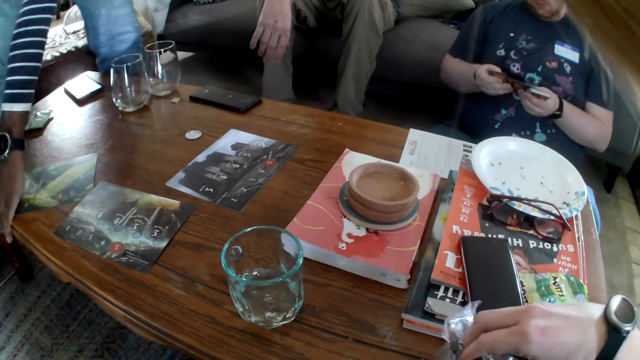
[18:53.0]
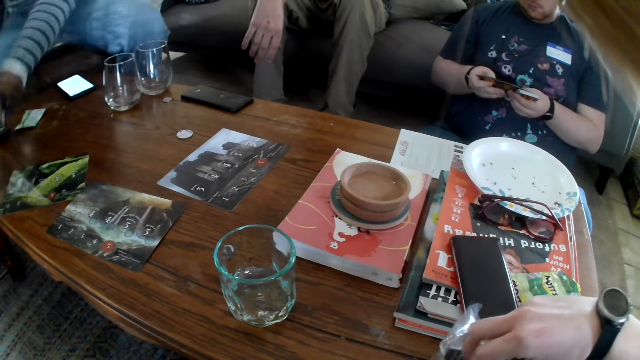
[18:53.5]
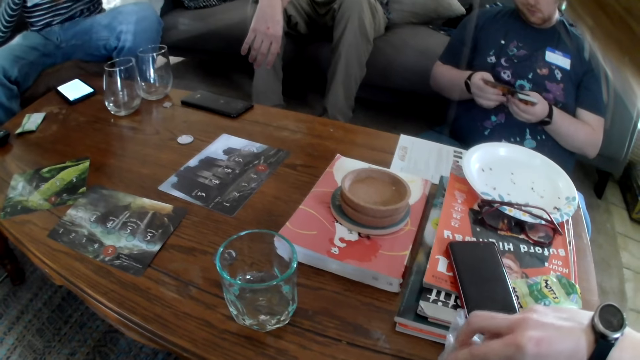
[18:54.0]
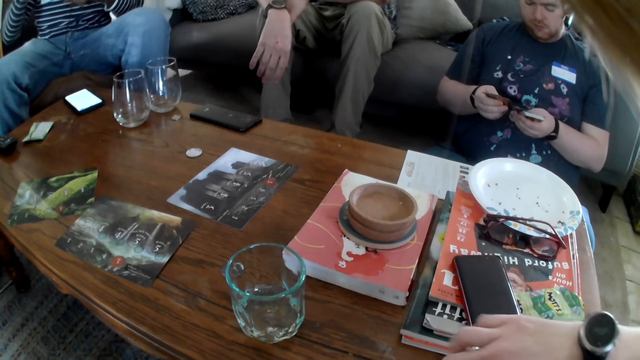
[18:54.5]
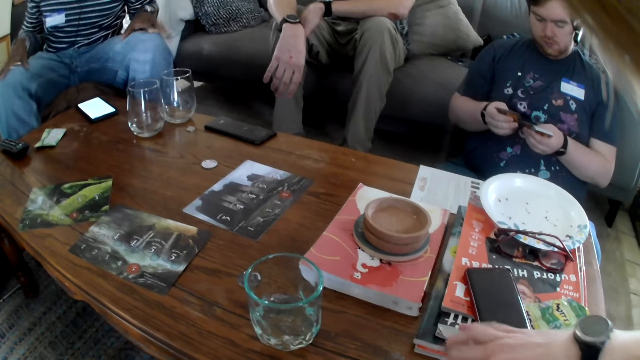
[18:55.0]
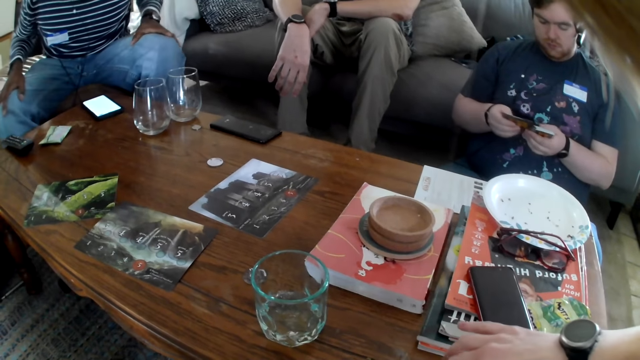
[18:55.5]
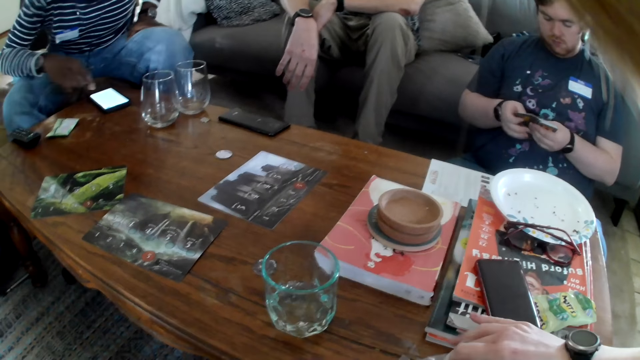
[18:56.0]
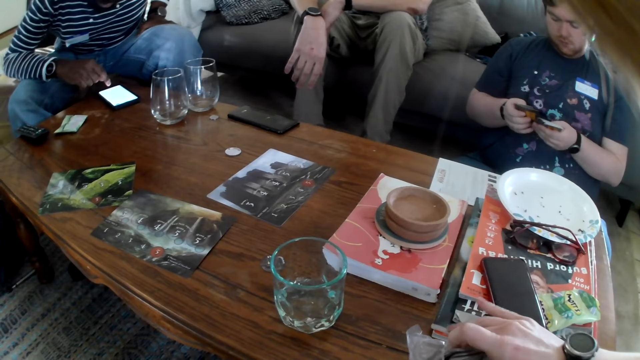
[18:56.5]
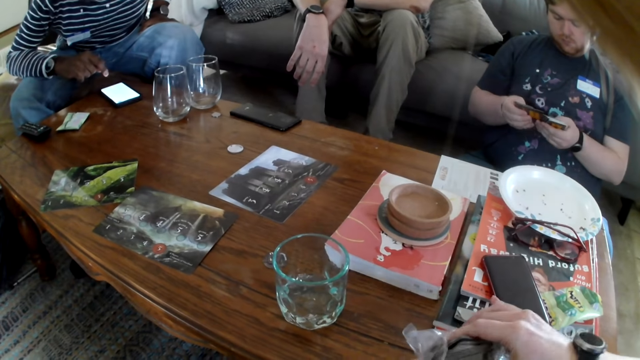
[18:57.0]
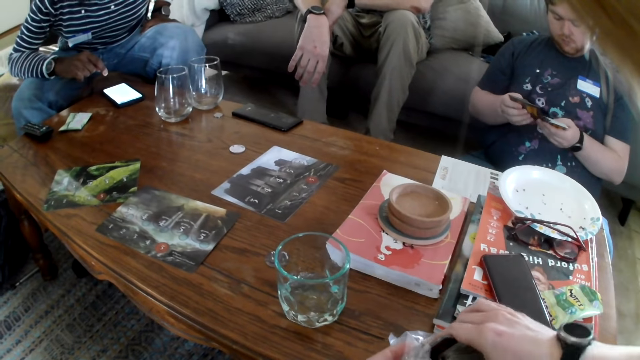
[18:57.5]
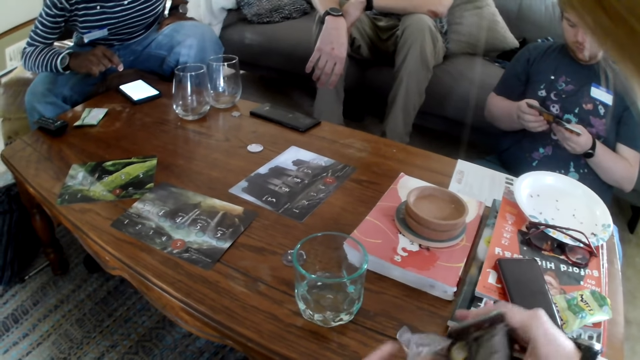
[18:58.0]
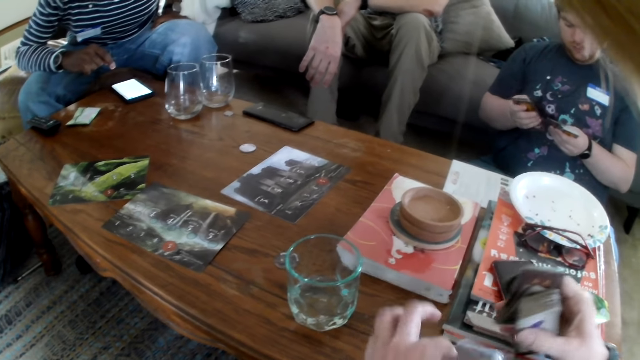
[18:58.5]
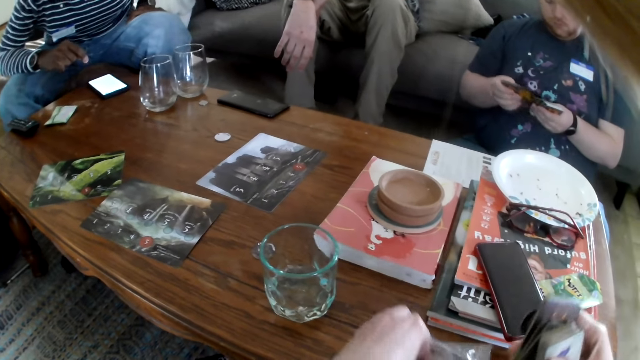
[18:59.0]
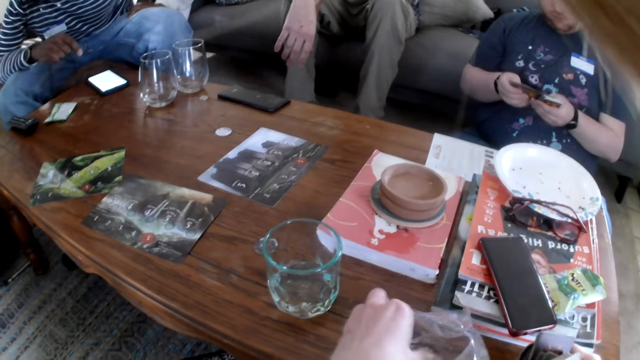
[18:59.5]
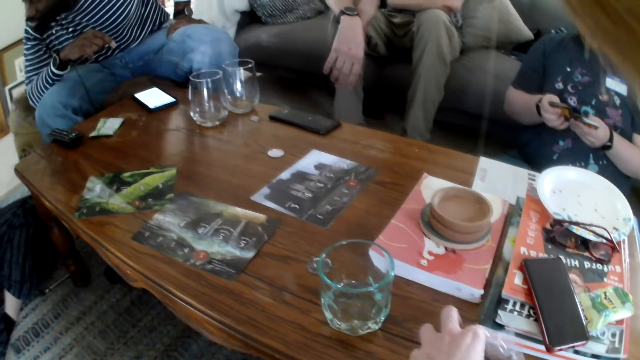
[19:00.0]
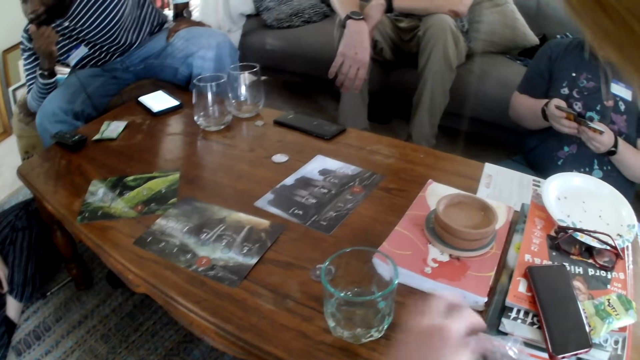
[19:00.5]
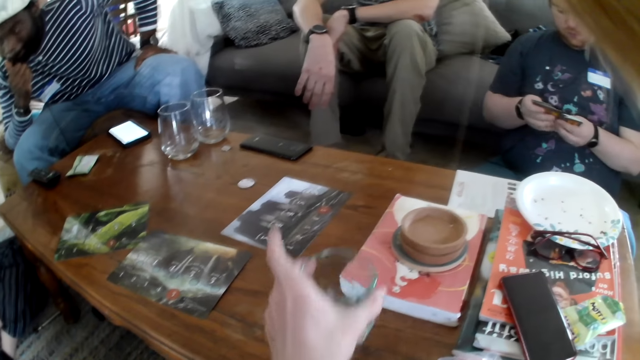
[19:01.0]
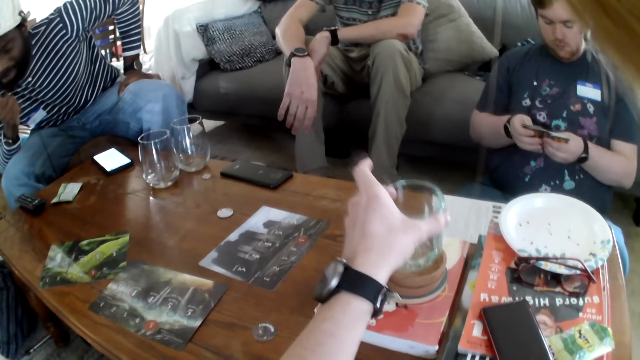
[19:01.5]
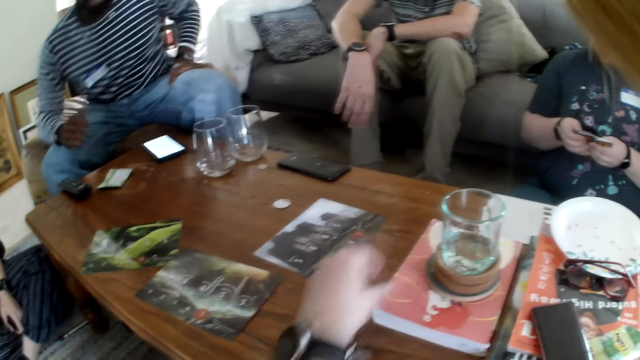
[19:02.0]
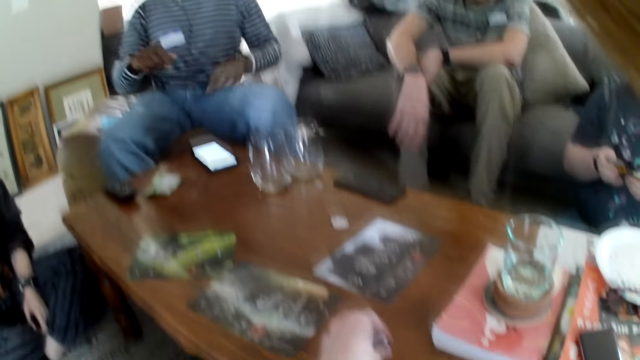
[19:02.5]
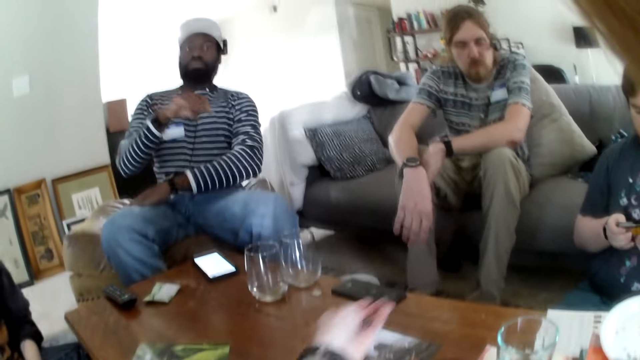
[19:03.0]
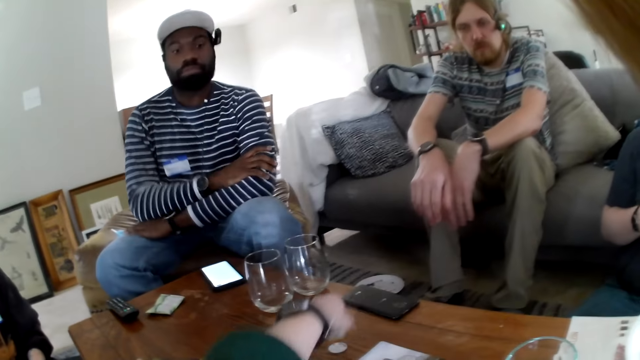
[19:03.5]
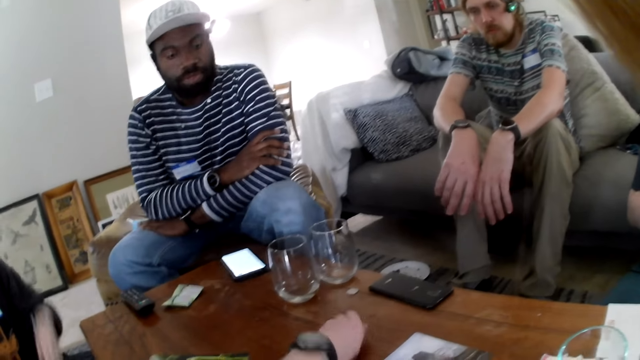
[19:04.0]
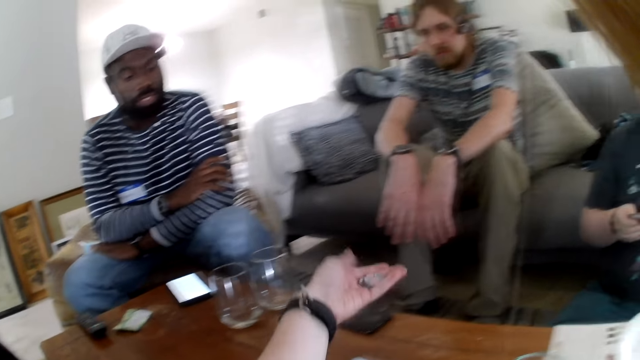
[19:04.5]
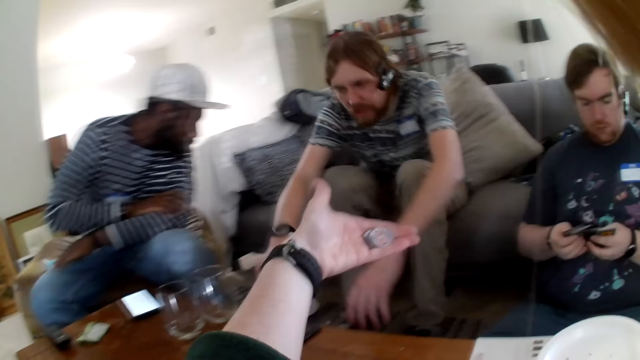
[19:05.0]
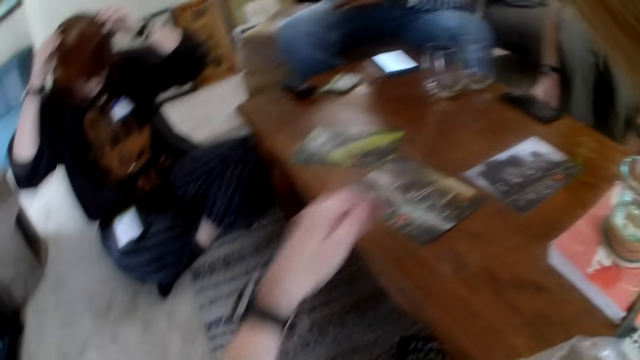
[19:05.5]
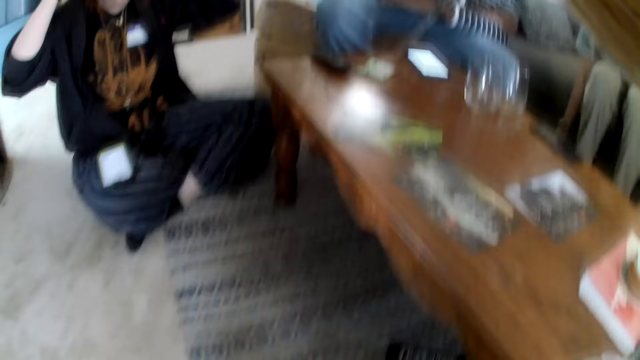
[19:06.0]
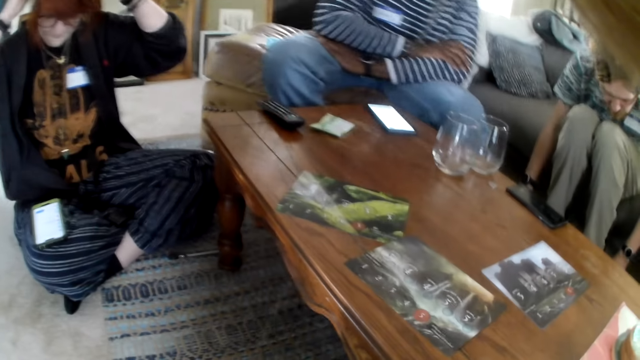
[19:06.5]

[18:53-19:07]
A person separates cards. The camera wearer removes the cards from the polythene bag. Another person picks up a phone. The camera wearer picks up the cards. They move the glass on the table. They put the glass on a wooden plate. They talk. They pick up the cards.

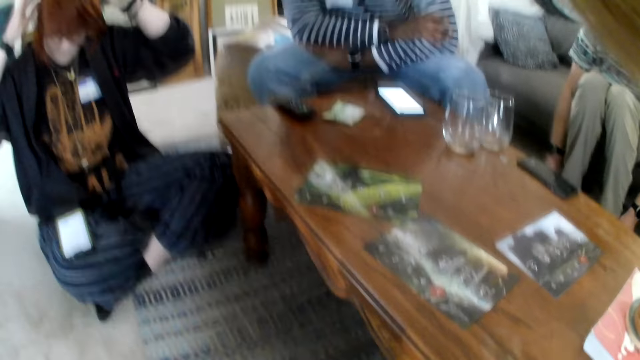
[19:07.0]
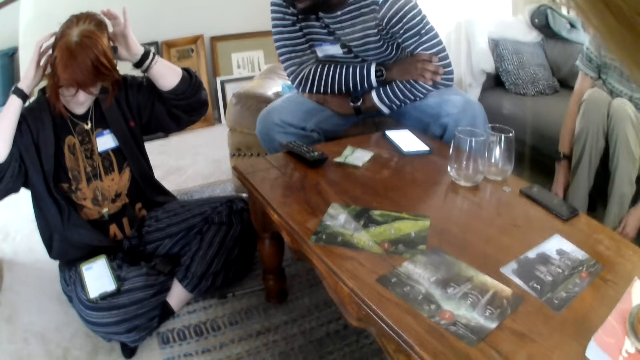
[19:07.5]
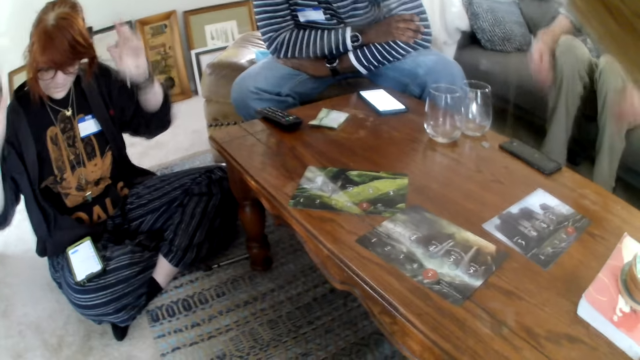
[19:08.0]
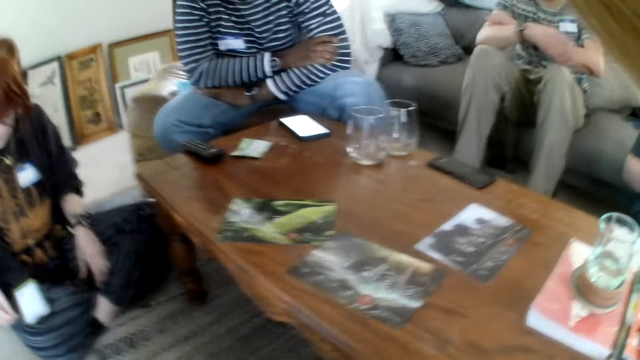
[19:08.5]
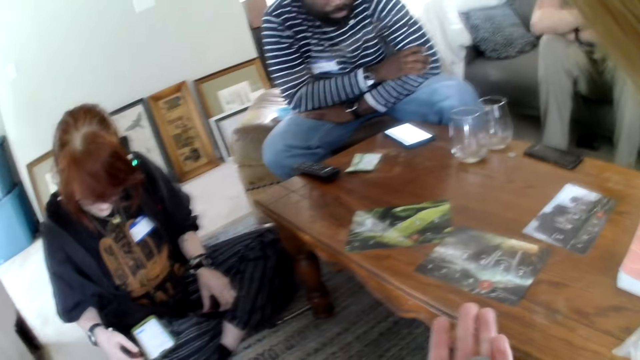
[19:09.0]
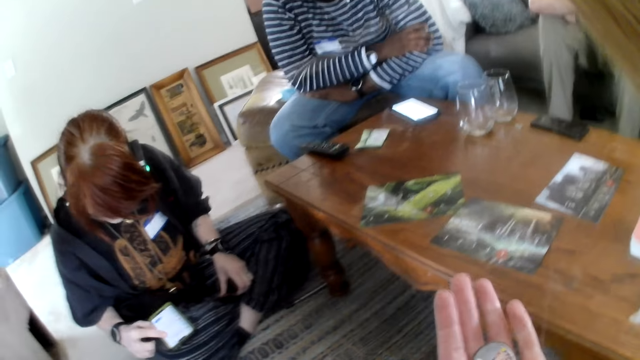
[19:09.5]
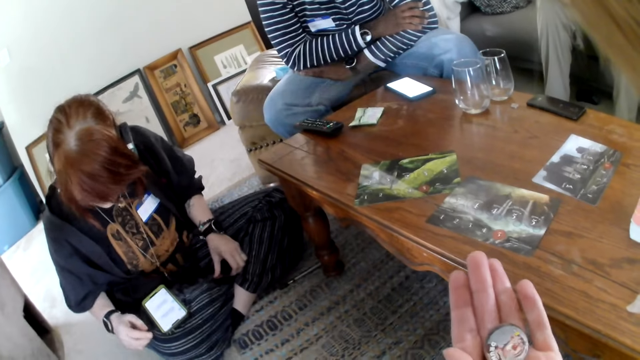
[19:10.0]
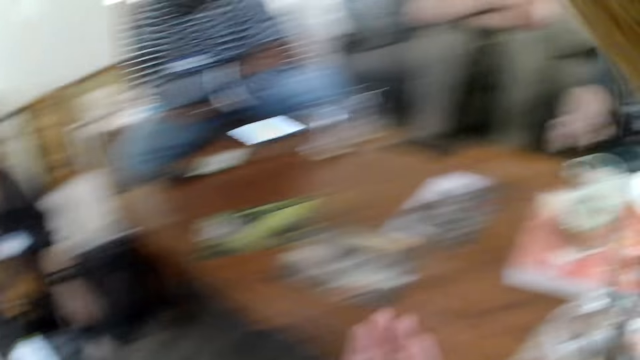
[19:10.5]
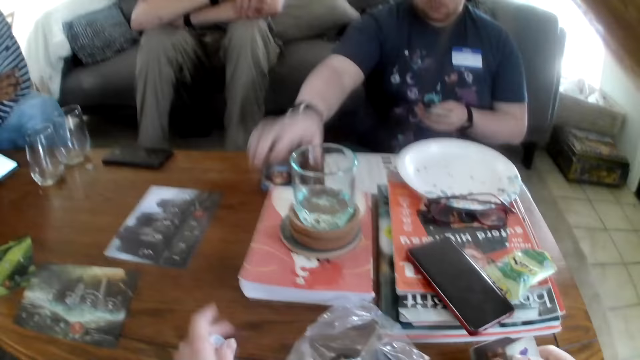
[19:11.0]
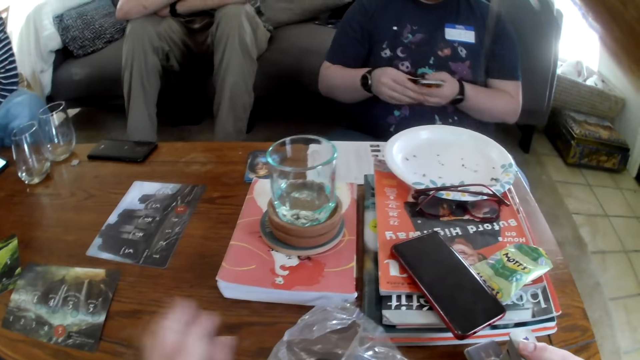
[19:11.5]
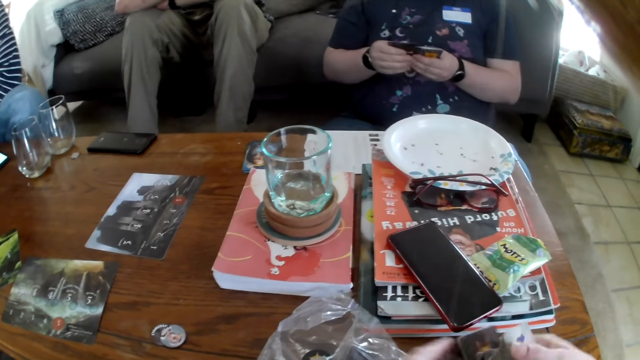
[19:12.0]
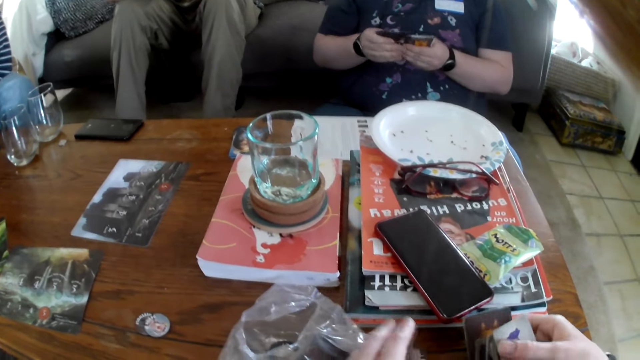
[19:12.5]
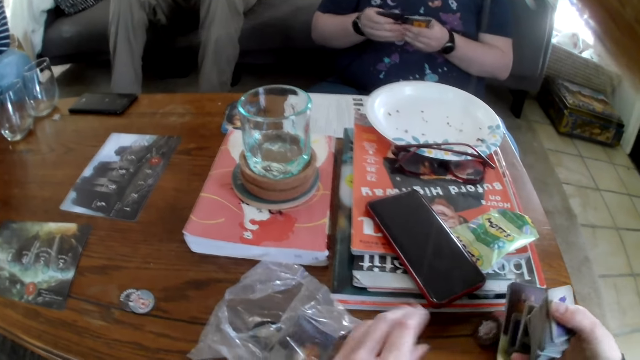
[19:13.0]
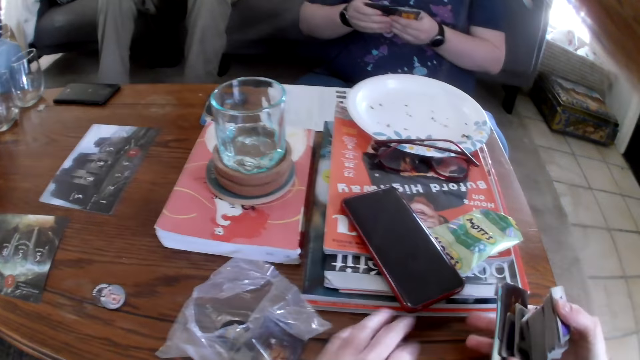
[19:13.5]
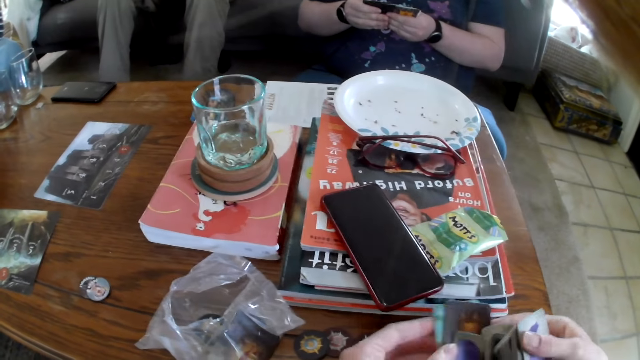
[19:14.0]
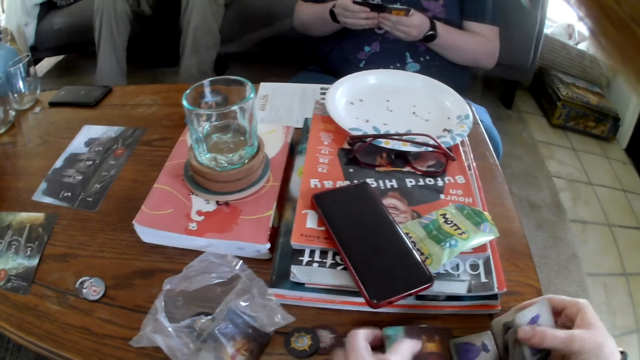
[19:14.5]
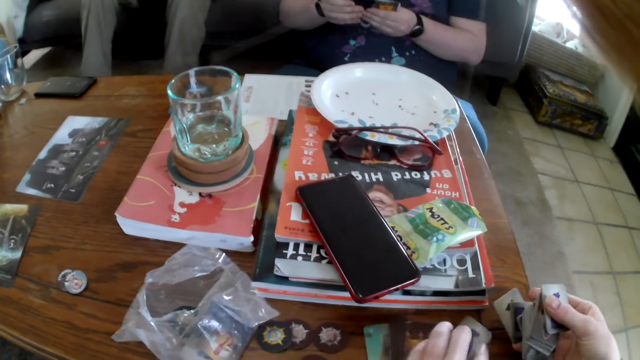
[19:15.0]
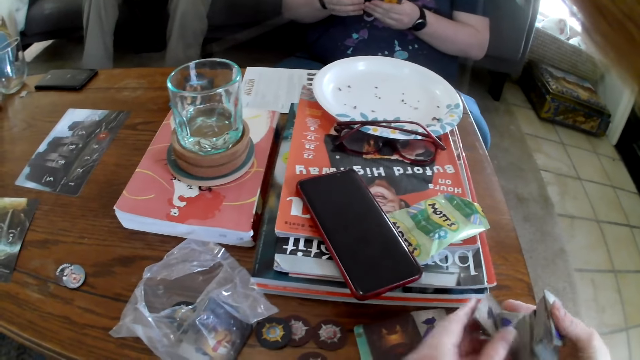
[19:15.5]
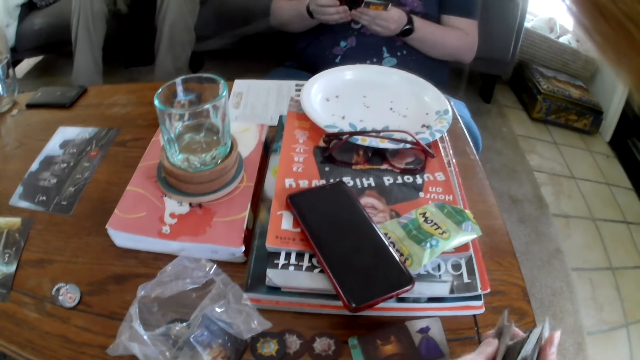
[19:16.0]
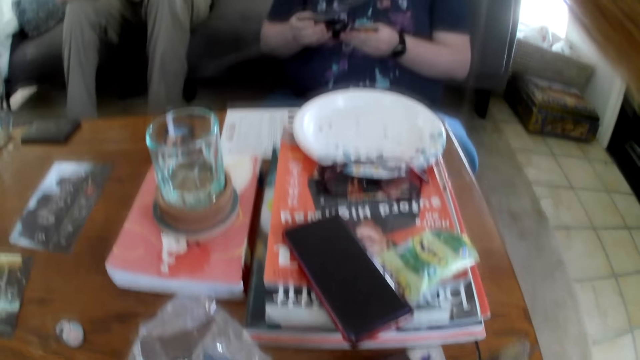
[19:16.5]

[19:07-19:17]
The camera wearer talks. A man speaks. The camera wearer places the cards on the table. They pick up the cards.
